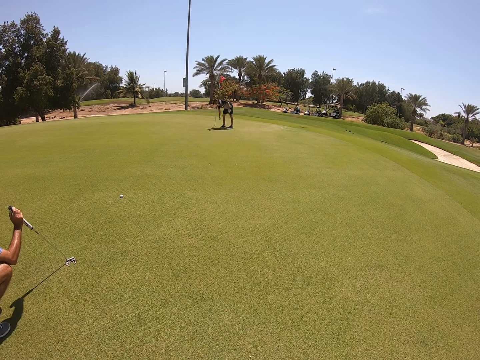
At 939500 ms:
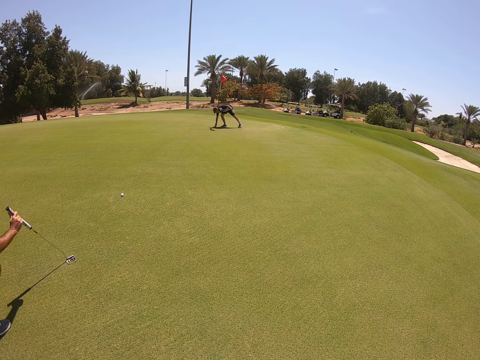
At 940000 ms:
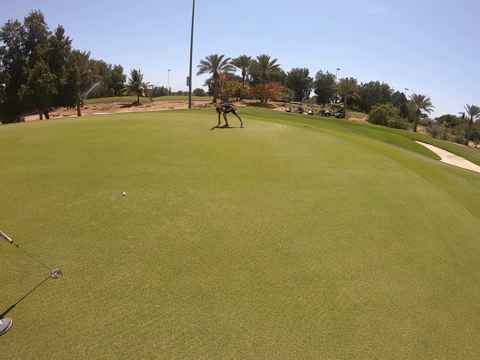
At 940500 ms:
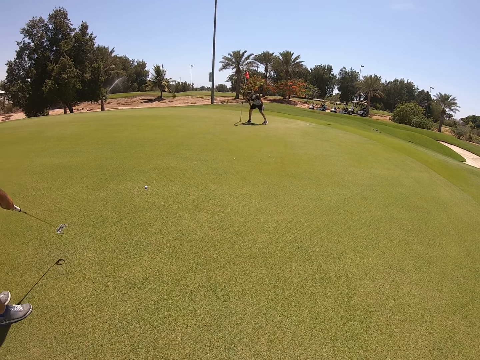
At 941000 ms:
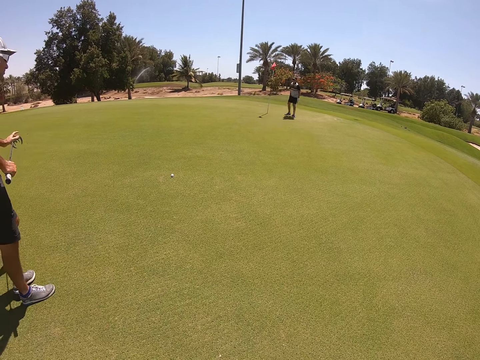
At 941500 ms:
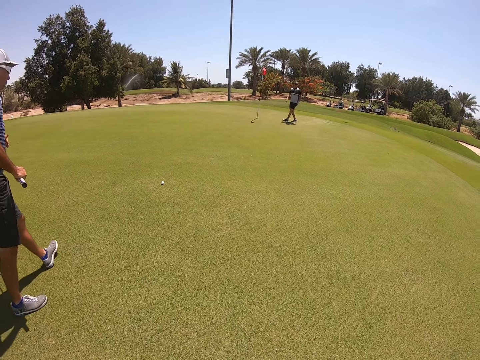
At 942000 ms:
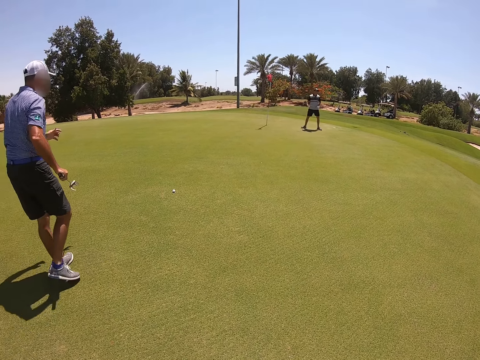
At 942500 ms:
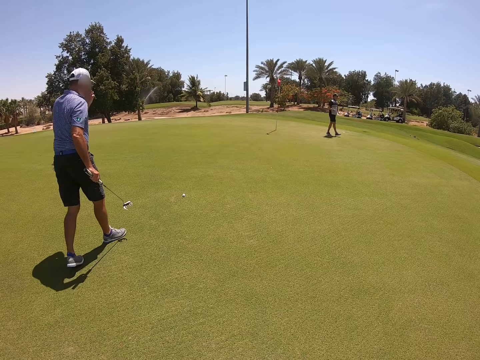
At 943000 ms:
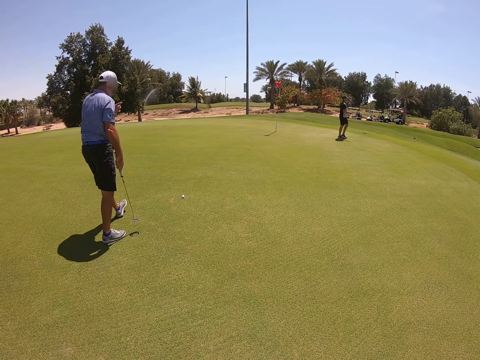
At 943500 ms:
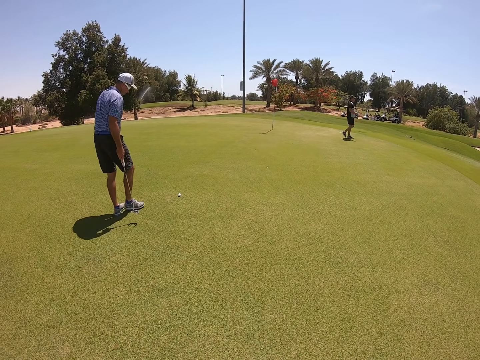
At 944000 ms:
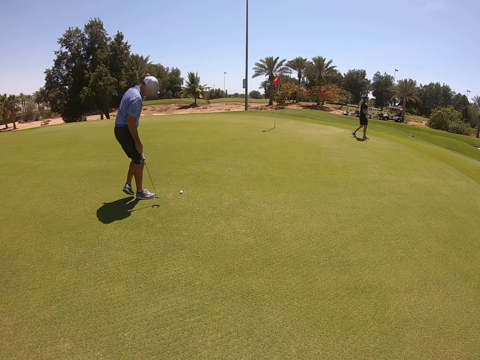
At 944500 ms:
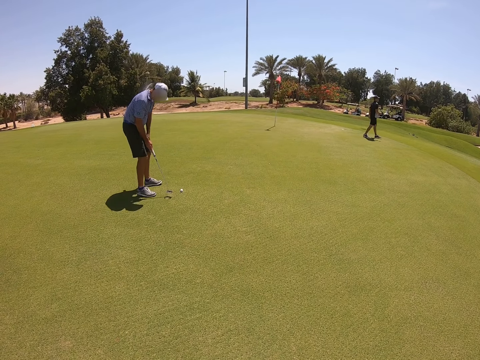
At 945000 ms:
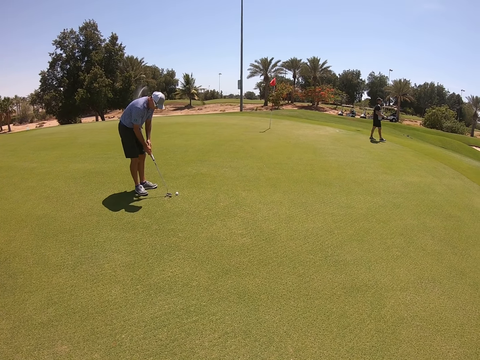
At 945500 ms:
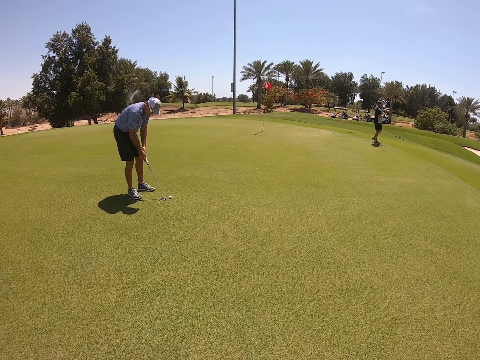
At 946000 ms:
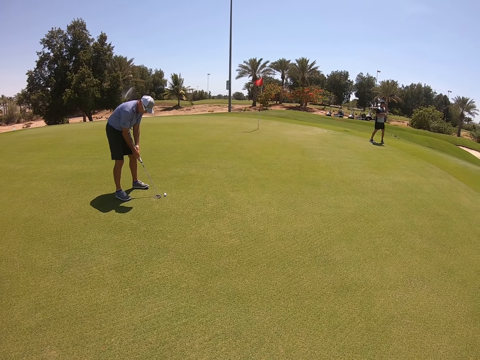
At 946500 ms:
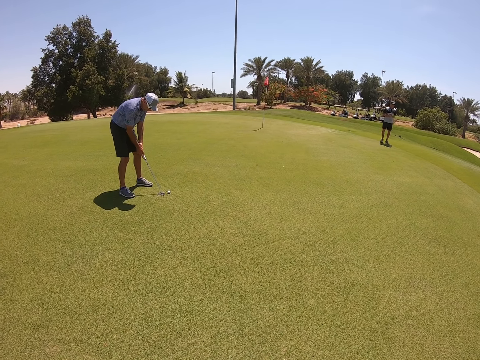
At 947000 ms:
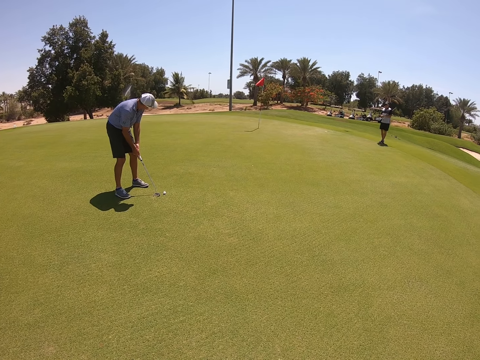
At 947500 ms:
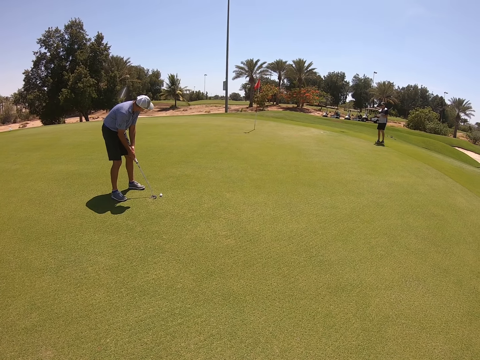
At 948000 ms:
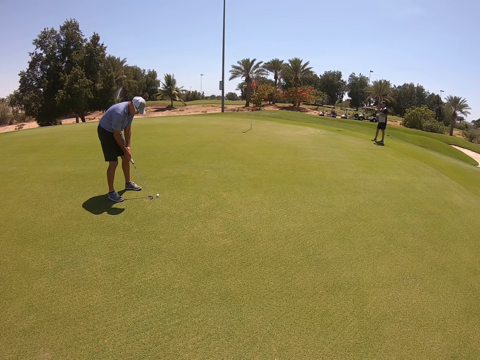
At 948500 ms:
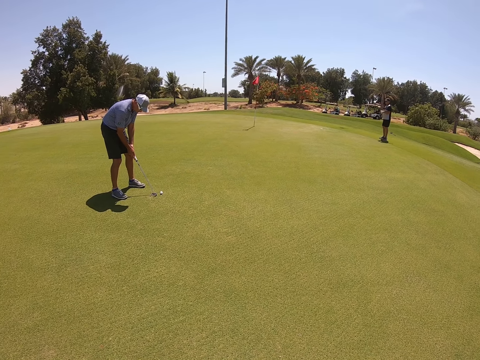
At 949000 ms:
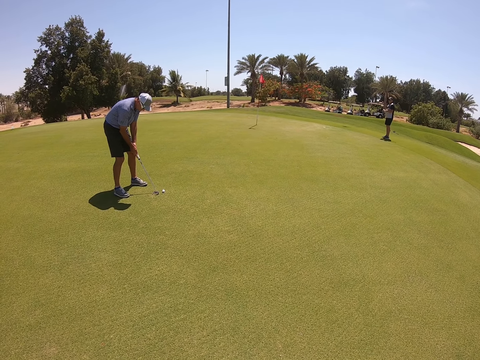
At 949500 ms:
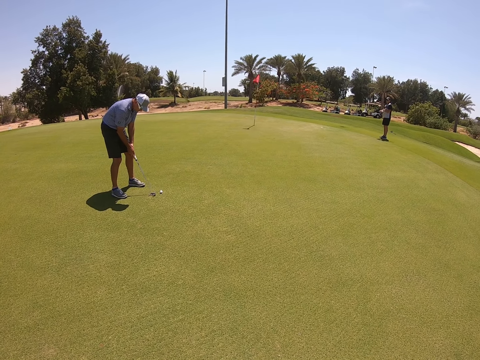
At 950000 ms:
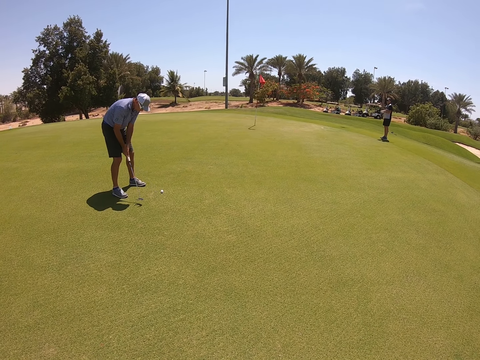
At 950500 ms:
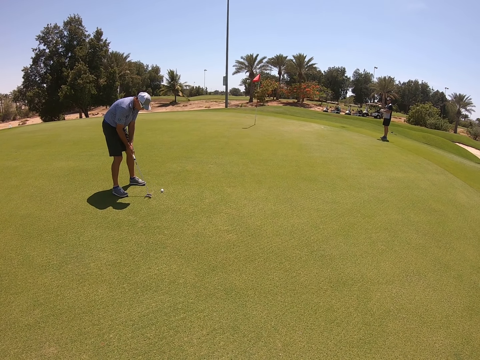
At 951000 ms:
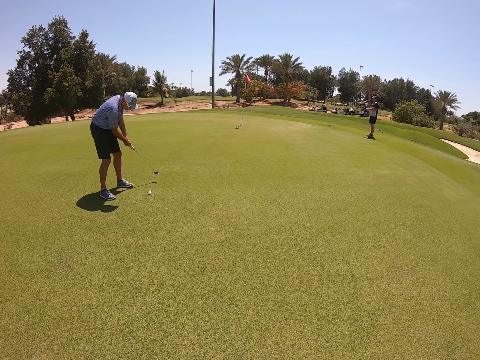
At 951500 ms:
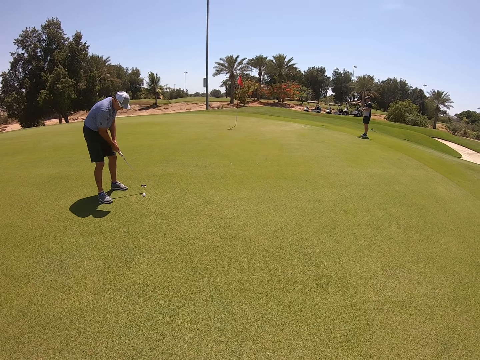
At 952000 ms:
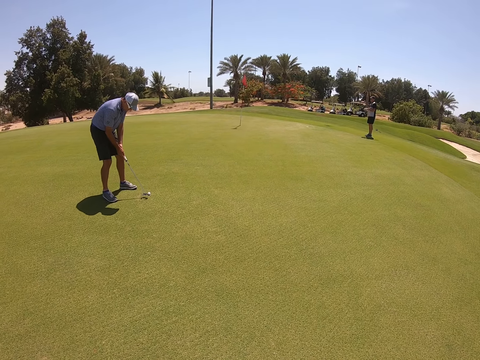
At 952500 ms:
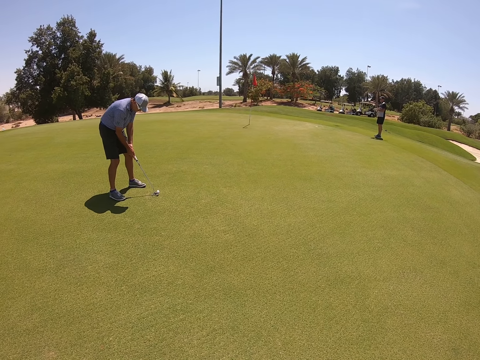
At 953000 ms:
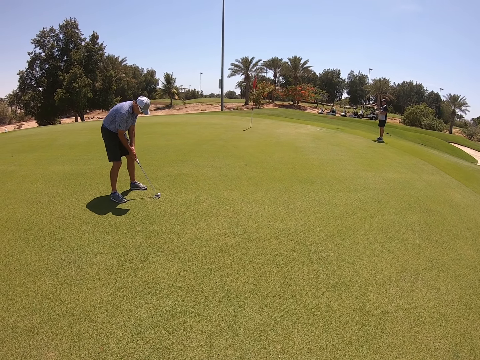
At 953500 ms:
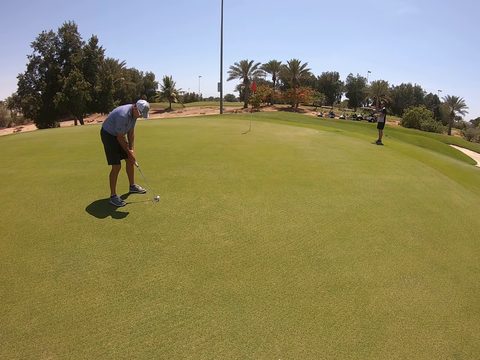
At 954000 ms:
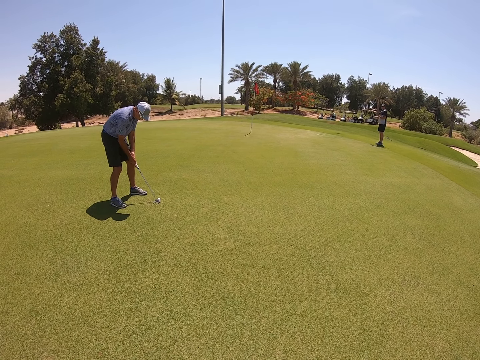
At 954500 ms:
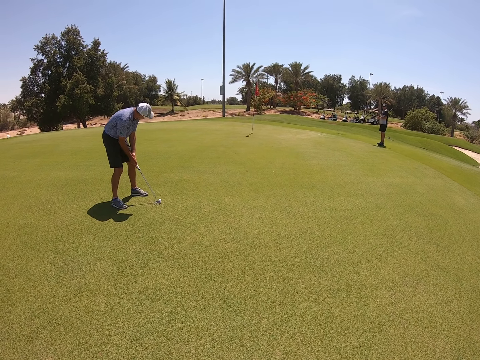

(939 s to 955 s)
A person picks up the ball from the hole. Another person and the first person walk on the field. The other person positions himself. The other person swings the wedge and hits the ball.

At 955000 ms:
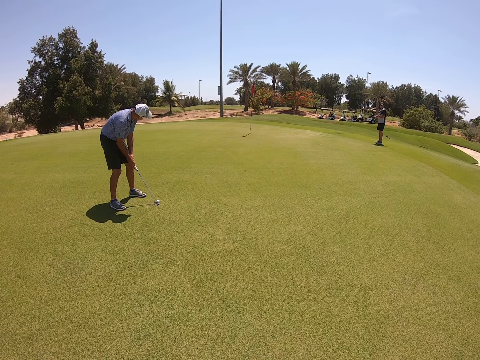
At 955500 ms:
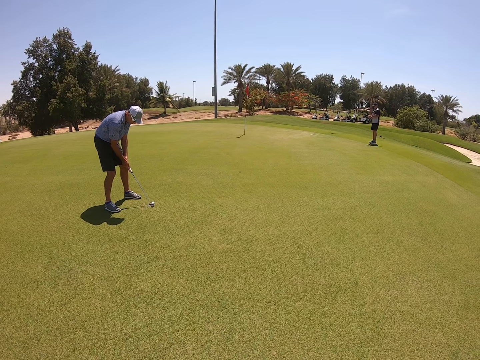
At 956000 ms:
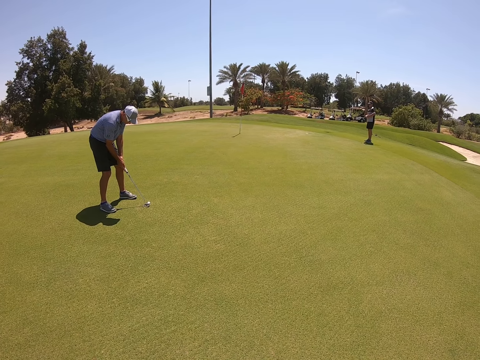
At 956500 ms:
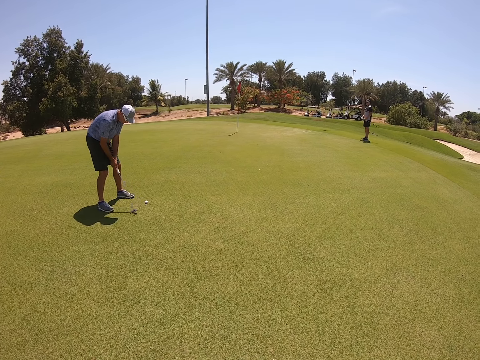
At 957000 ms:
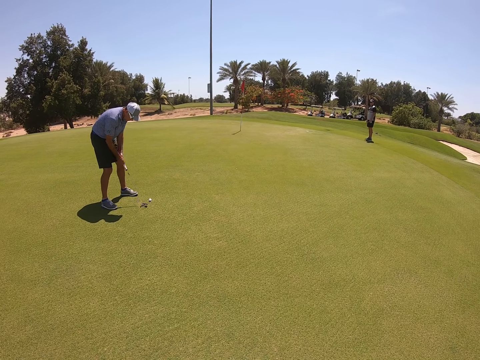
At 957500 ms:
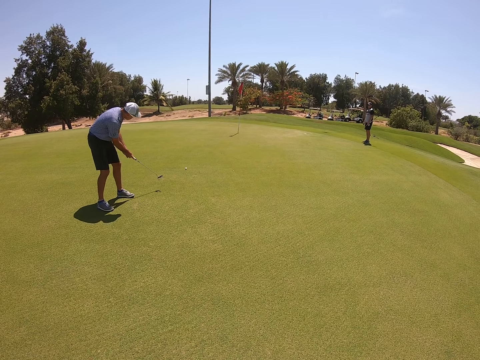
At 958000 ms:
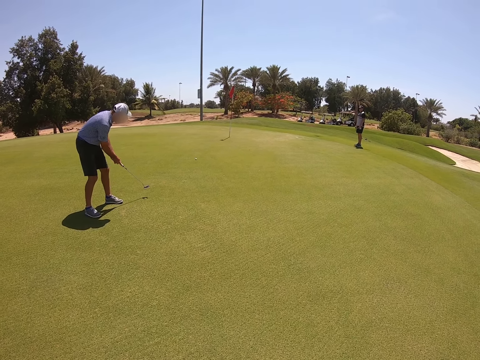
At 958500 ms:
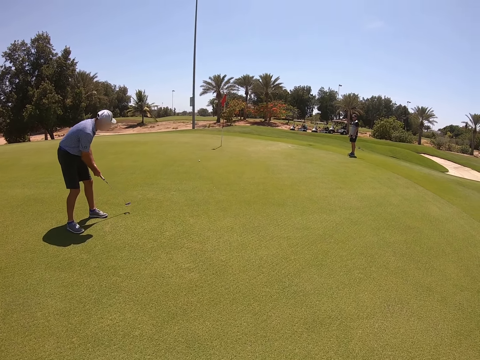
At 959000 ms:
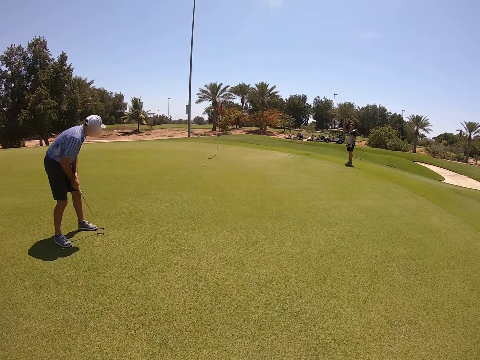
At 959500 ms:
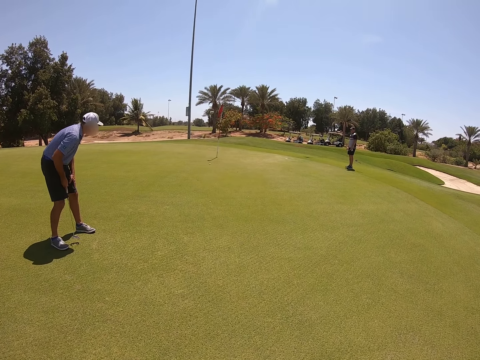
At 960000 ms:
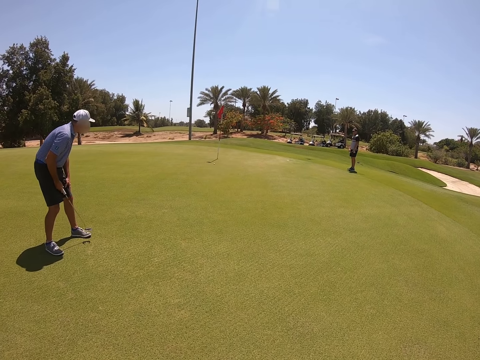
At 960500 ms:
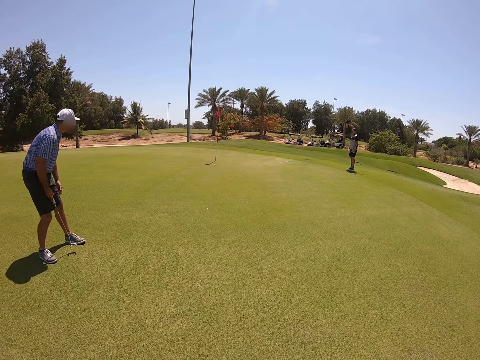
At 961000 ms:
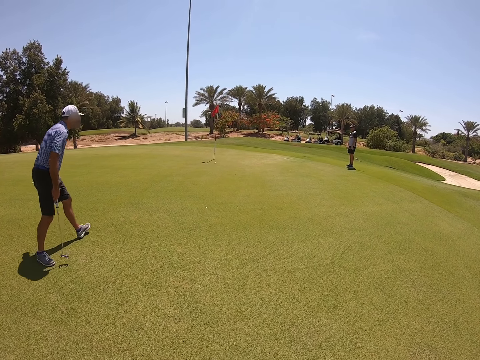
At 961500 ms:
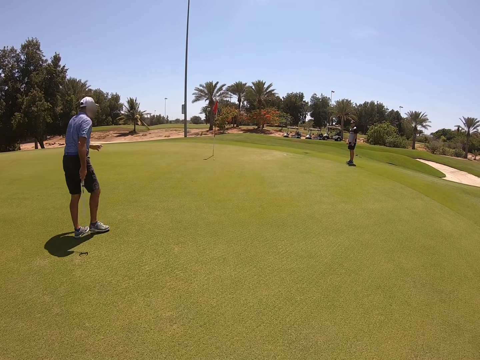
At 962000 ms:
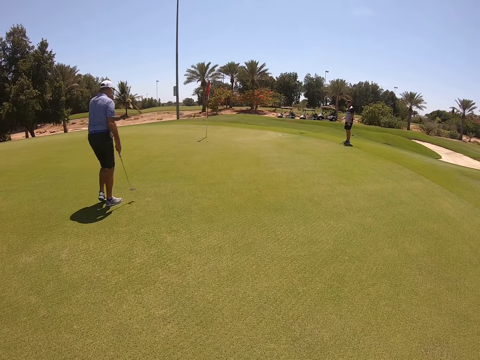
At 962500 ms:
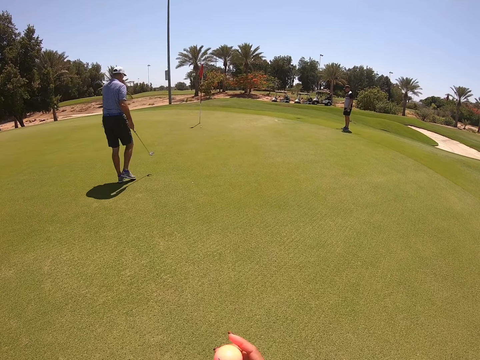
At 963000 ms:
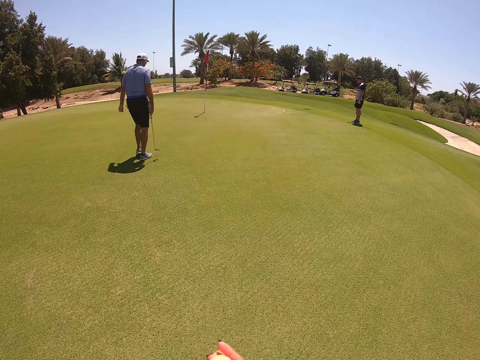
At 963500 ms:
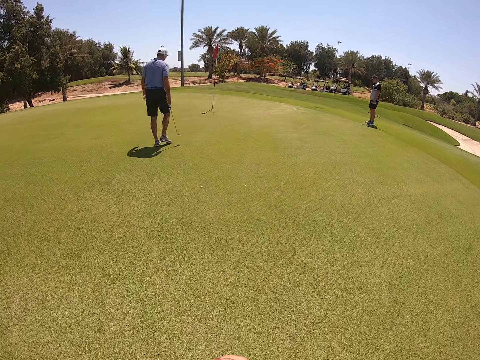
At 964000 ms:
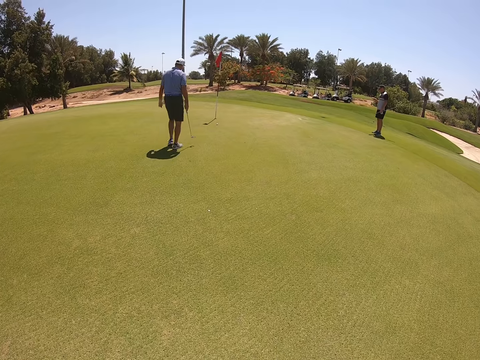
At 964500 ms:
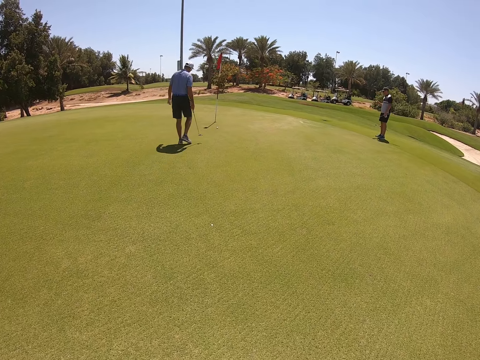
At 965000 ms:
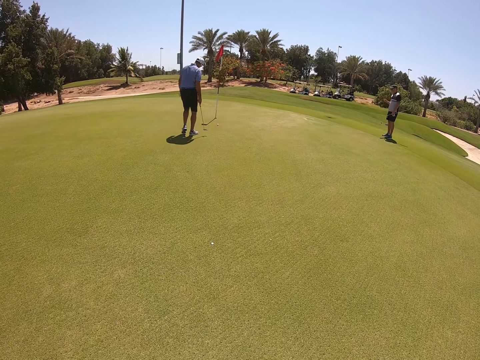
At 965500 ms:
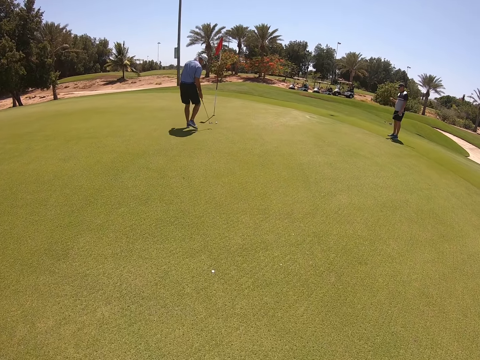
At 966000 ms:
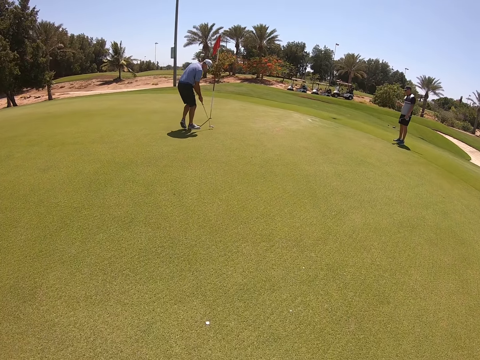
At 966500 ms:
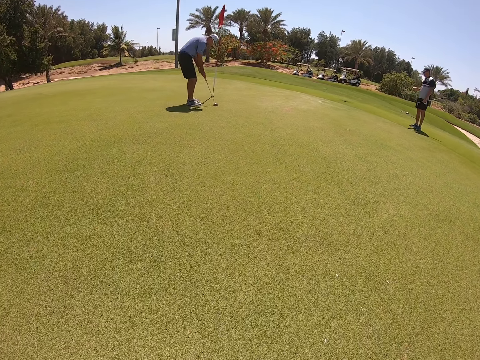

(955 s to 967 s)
A person hits the golf ball. The person and the camera wearer walk on the field.
